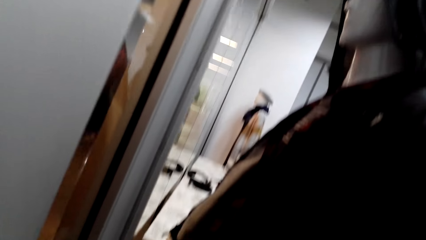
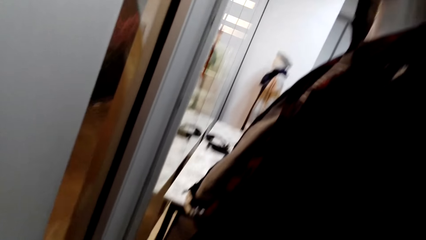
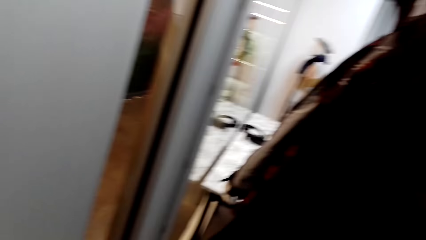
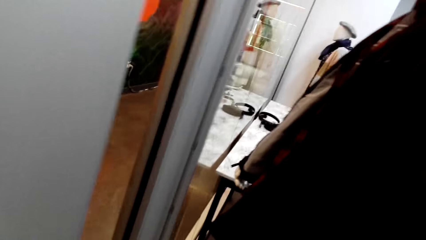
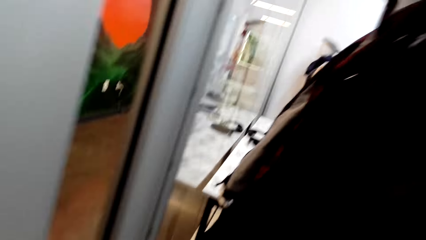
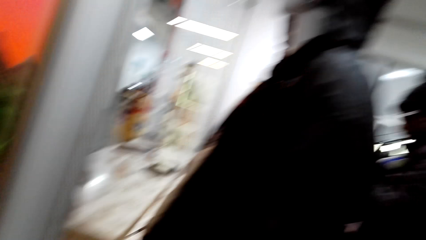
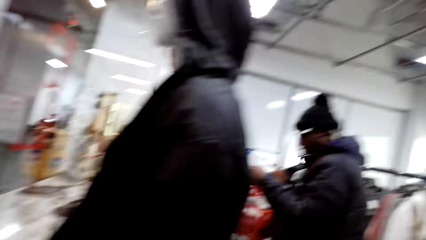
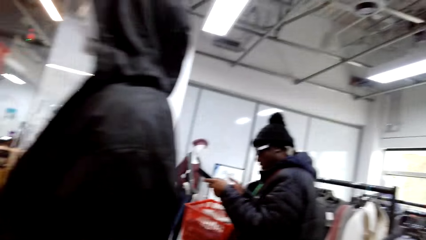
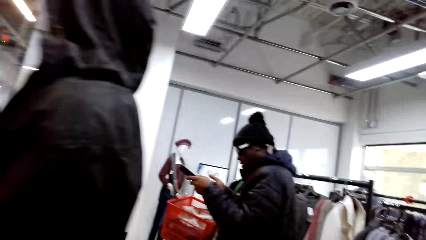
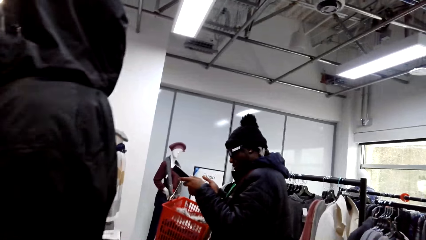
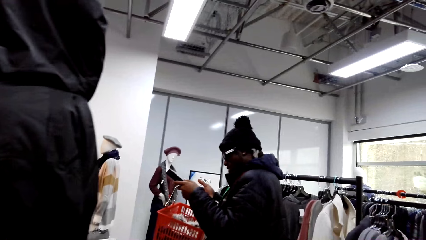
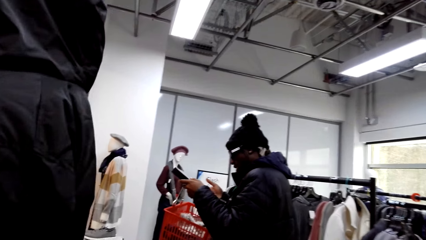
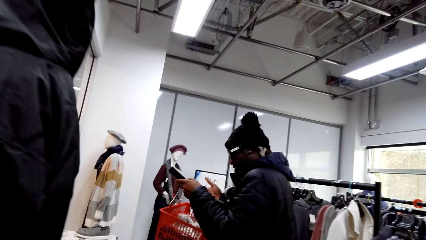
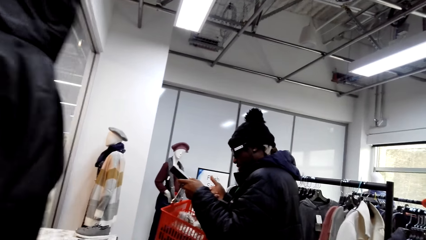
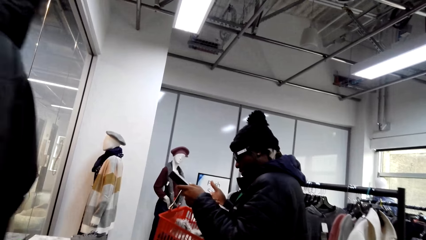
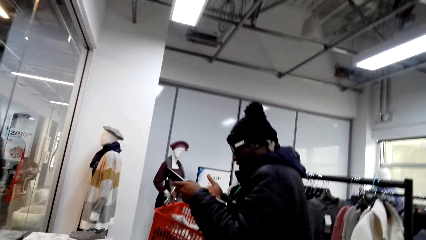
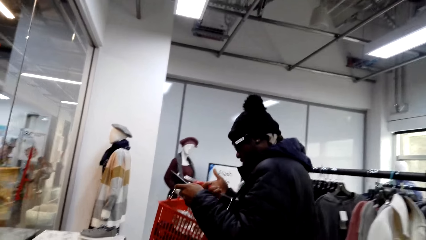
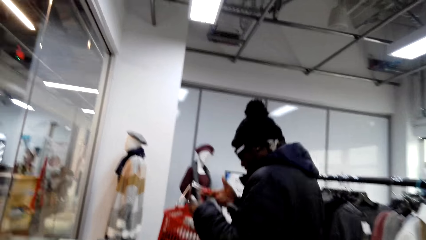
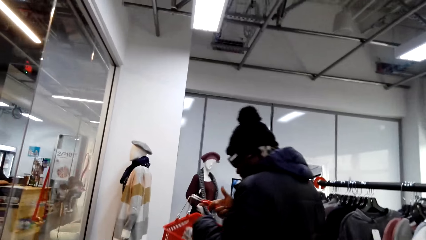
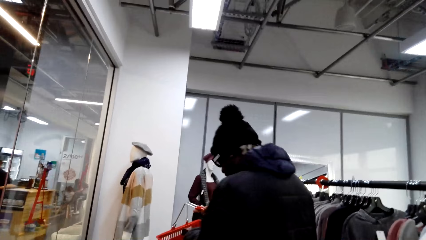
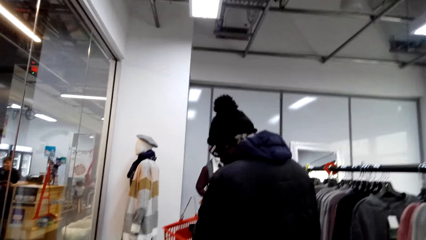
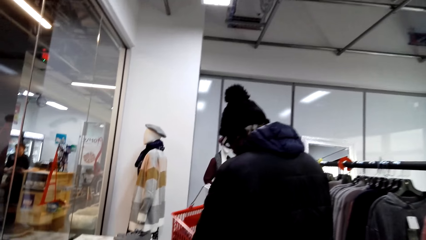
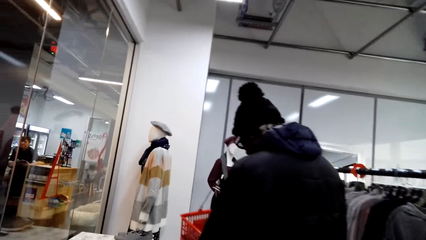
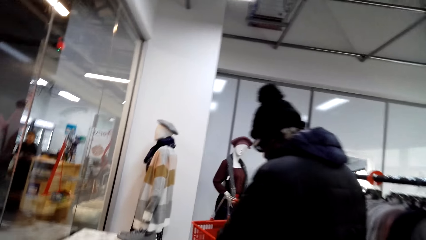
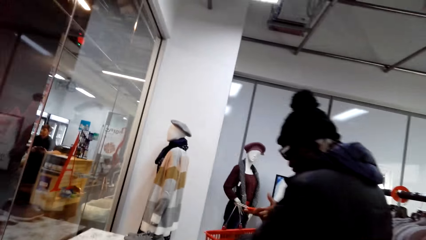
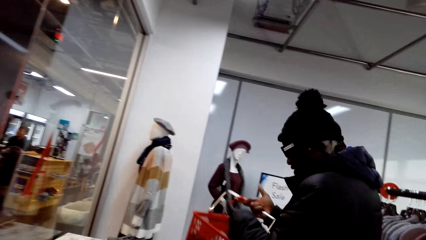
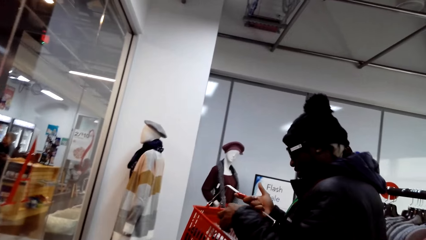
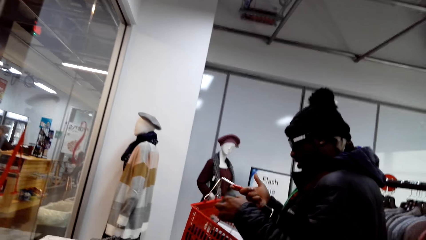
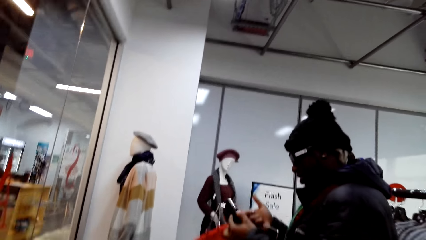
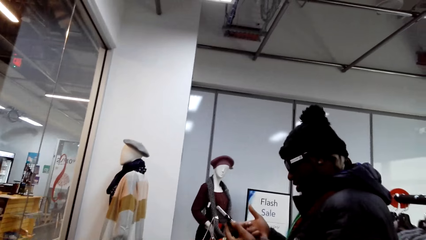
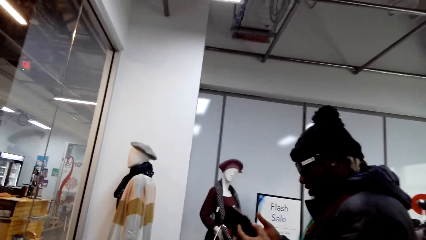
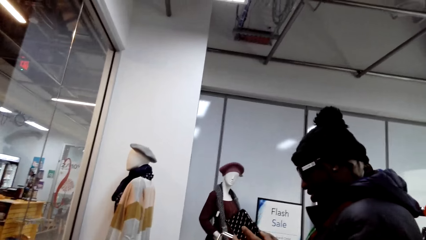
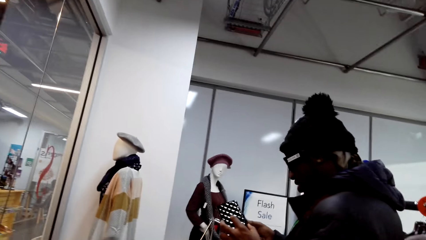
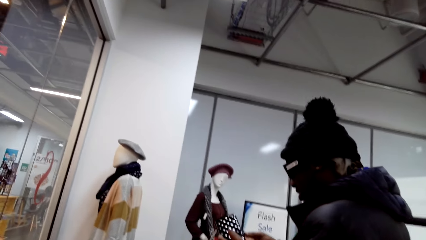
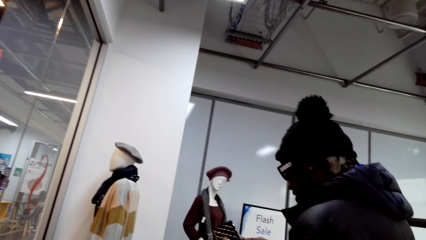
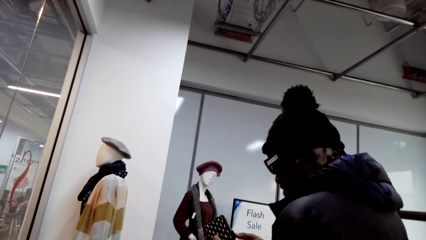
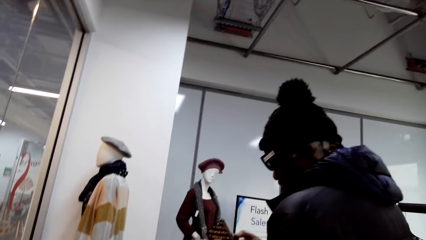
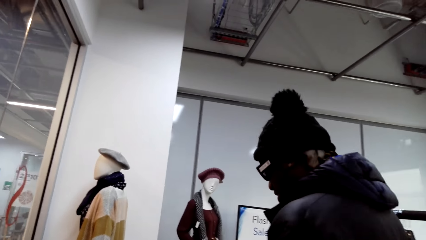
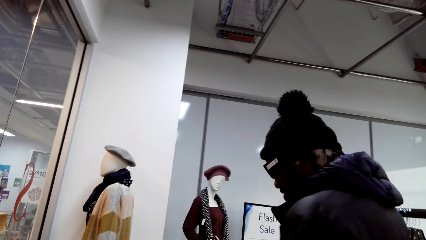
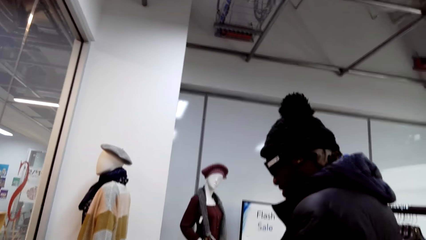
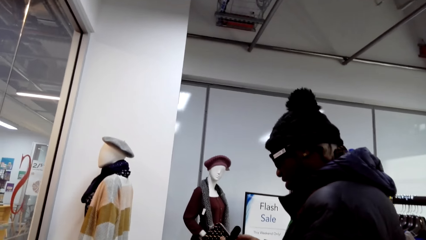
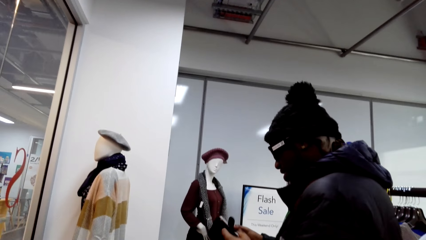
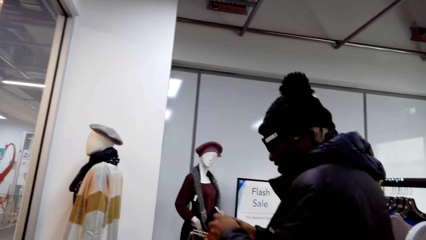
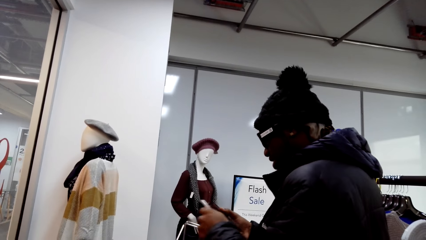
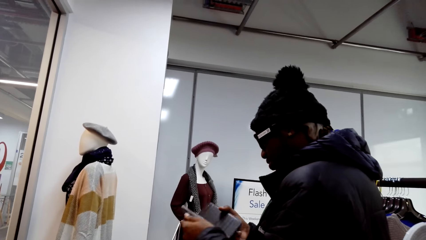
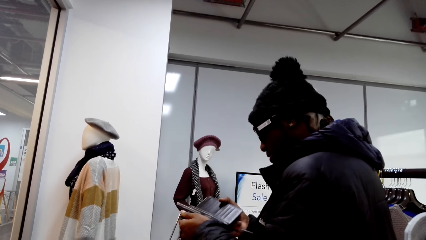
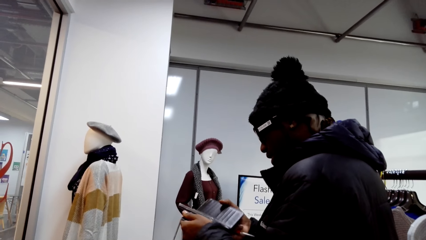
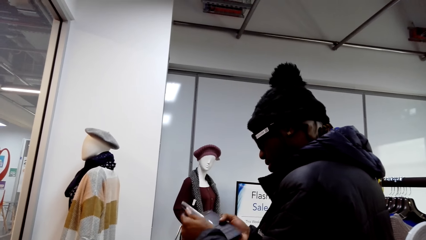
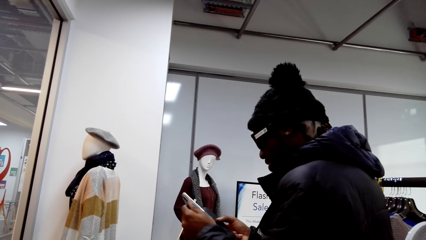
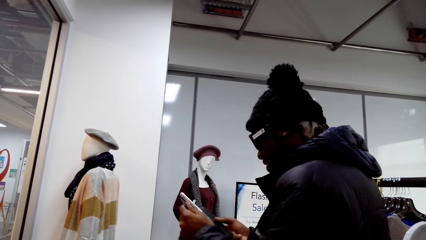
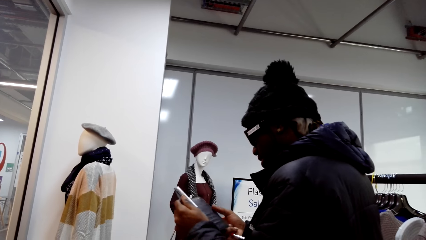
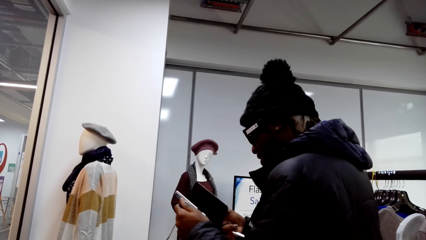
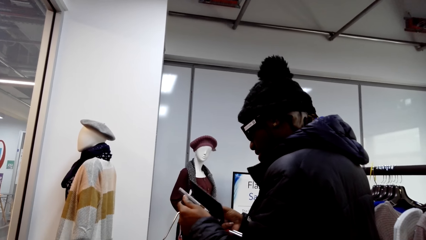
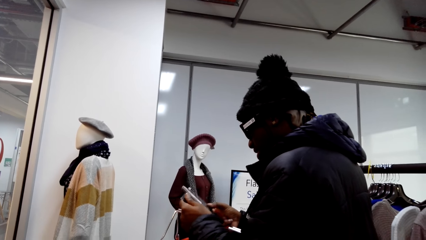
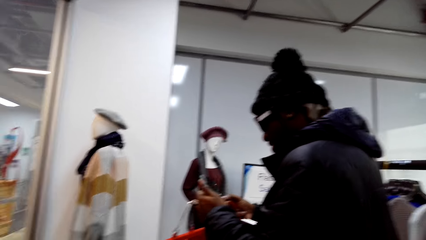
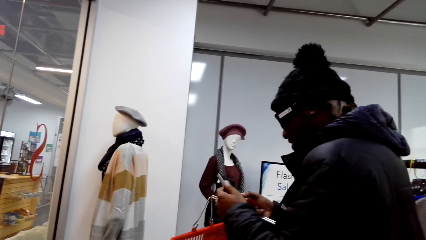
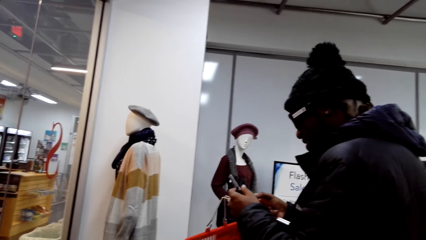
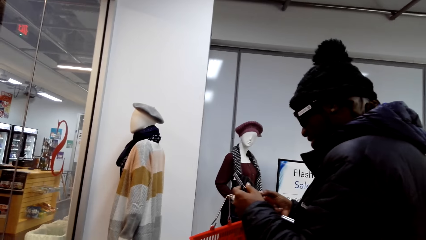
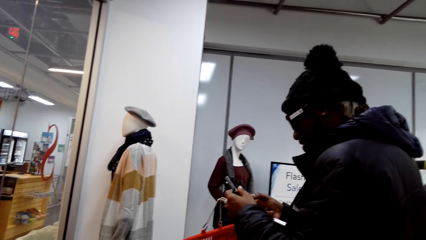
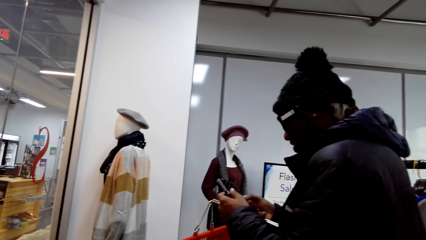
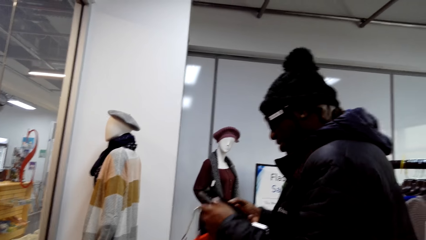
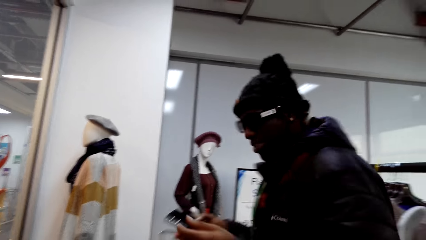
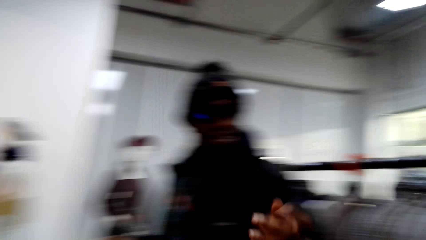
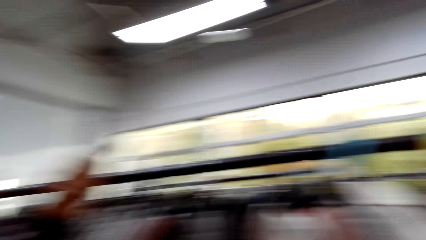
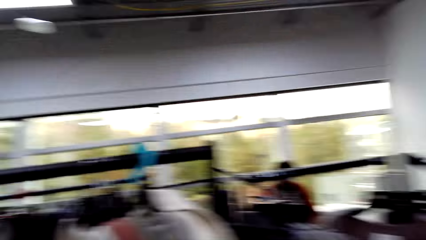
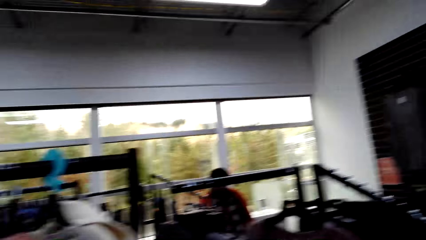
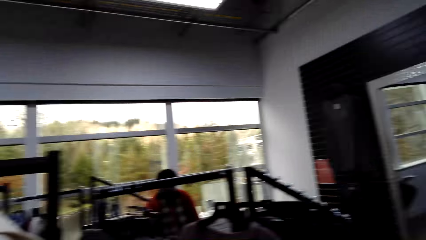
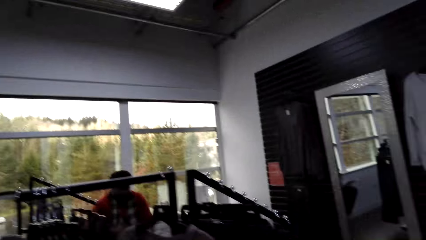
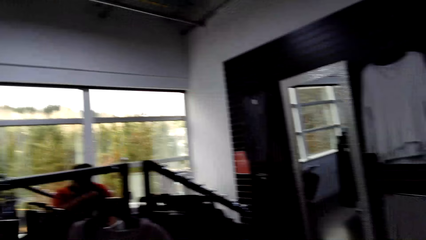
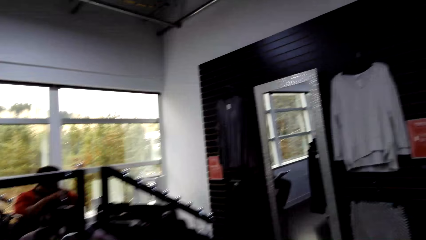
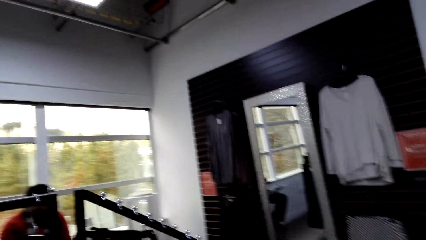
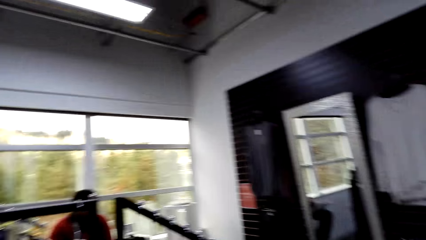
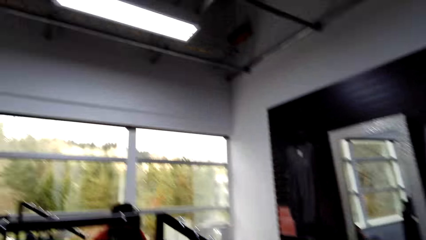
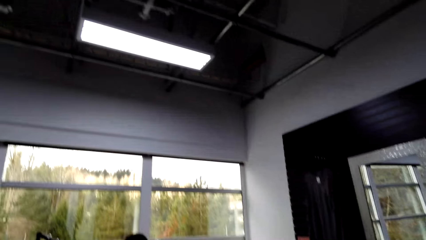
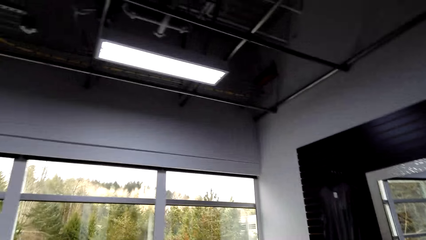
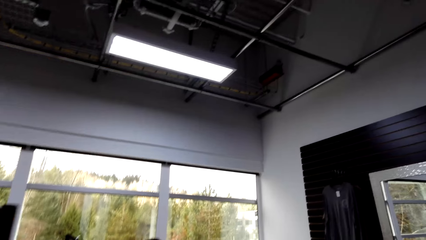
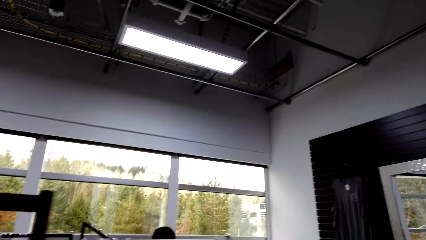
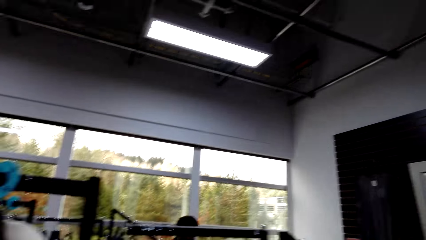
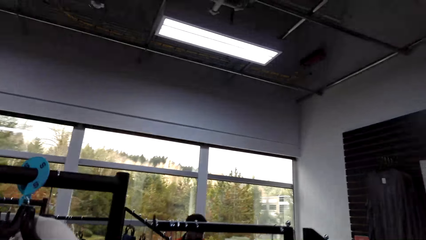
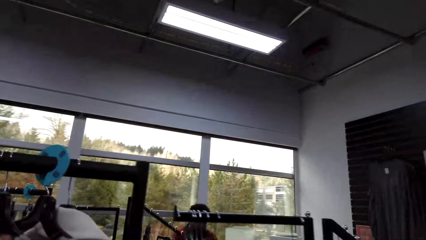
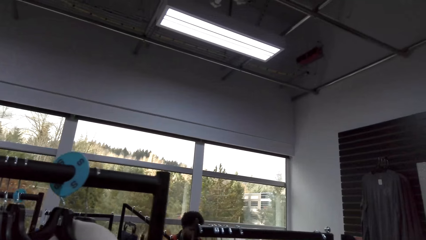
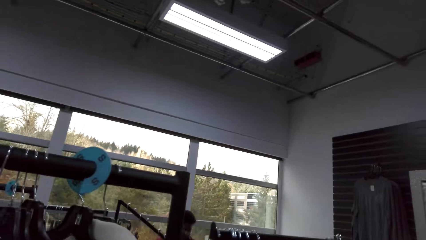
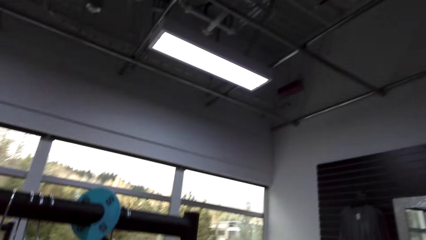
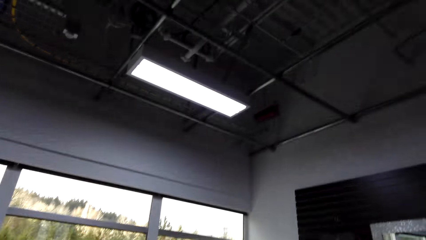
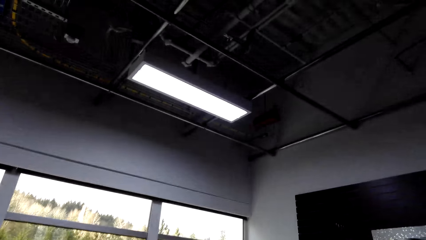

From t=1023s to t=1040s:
A man talks with the camera wearer. The man holds a wallet. The camera wearer converses with the man. They look around the store.
